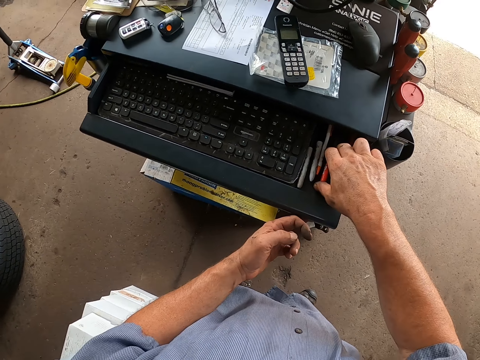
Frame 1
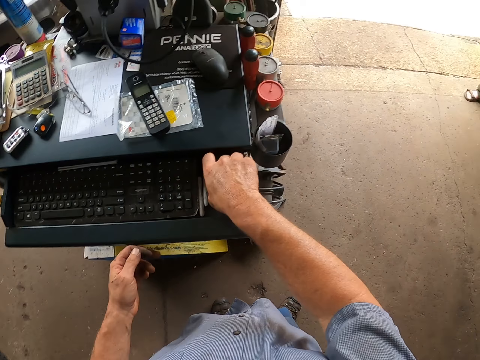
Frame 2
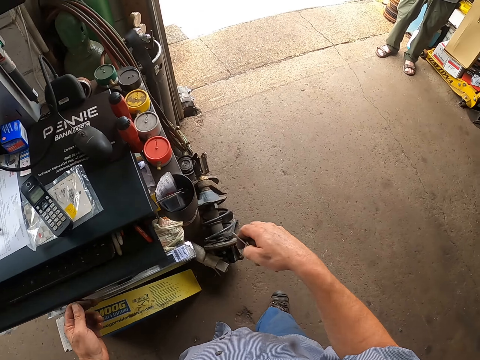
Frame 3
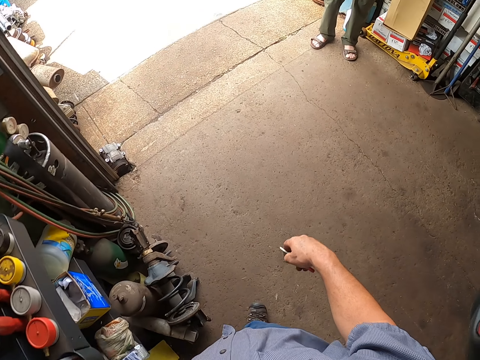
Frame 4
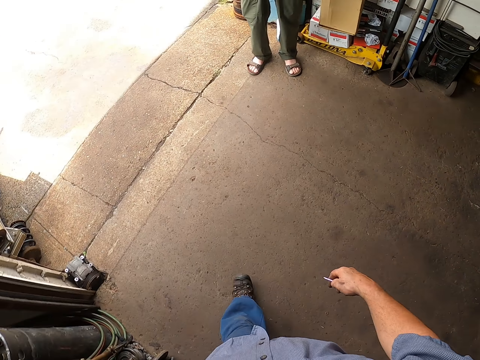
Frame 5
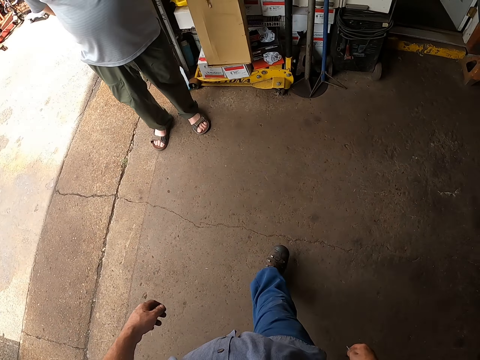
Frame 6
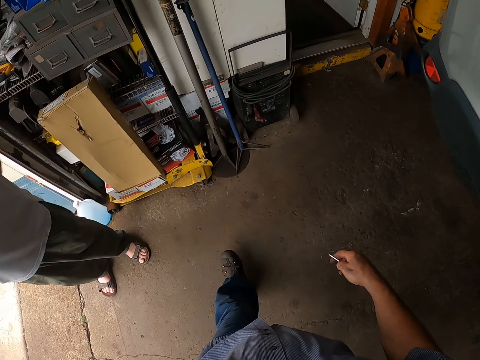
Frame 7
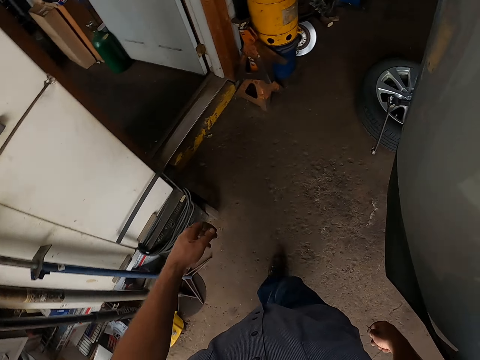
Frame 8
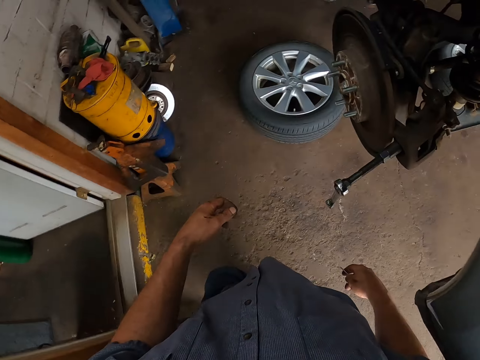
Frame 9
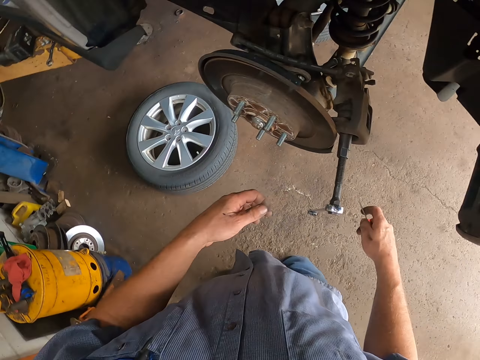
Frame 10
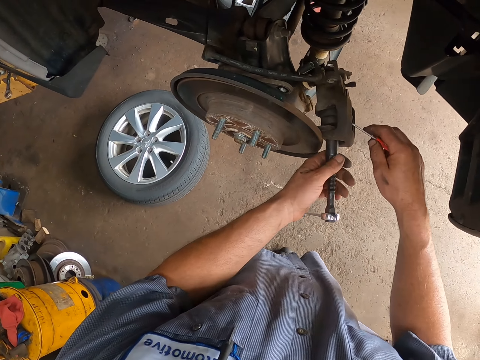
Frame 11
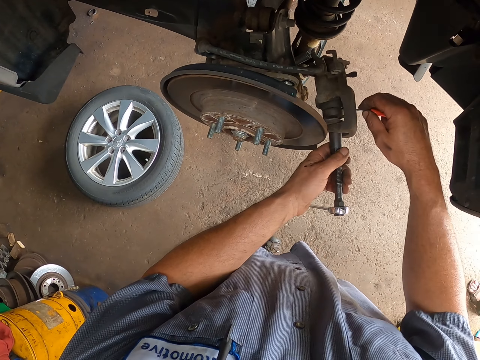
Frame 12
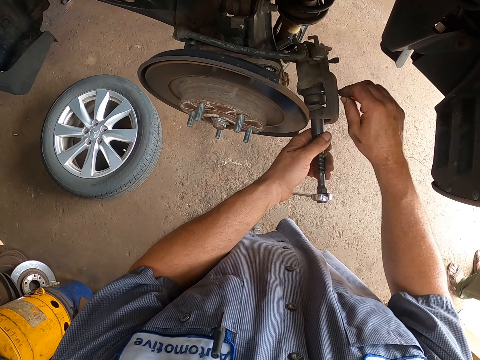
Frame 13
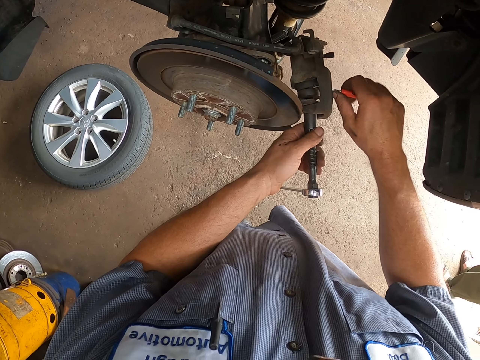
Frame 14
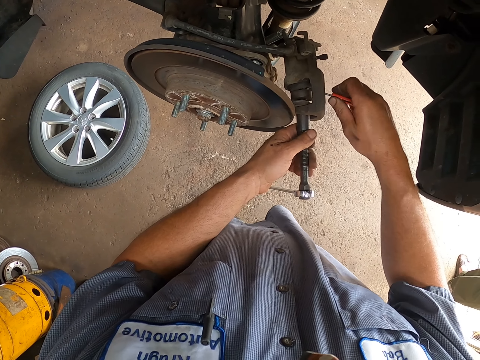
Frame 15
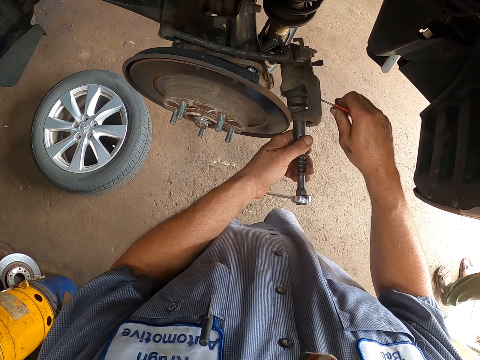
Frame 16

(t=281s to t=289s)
The camera wearer opens the drawer. They pick up a hex driver from the drawer. They insert the hex driver on the wheel hub.

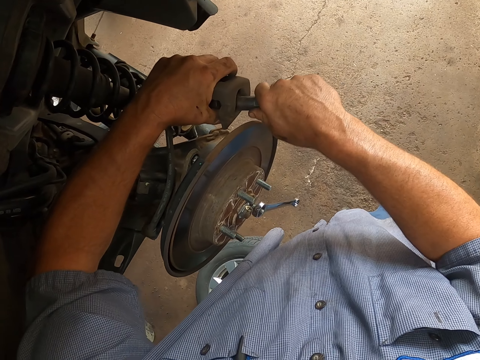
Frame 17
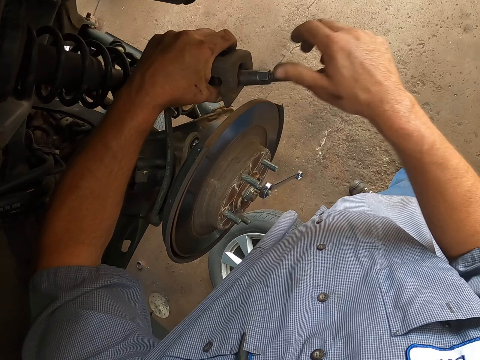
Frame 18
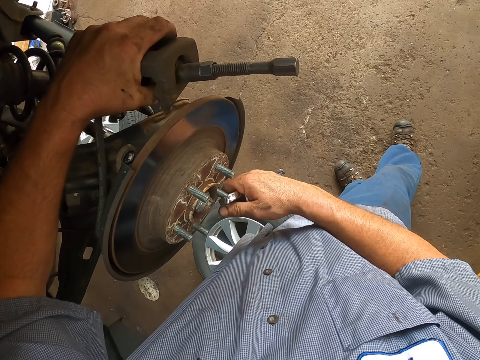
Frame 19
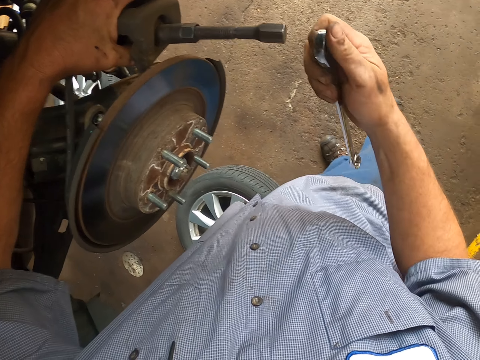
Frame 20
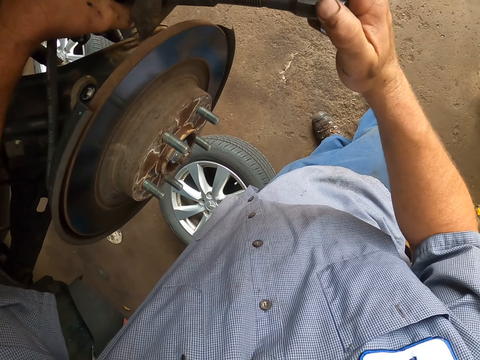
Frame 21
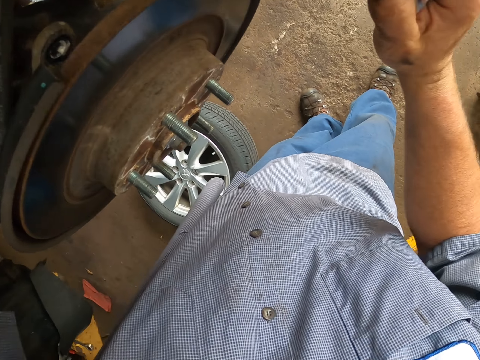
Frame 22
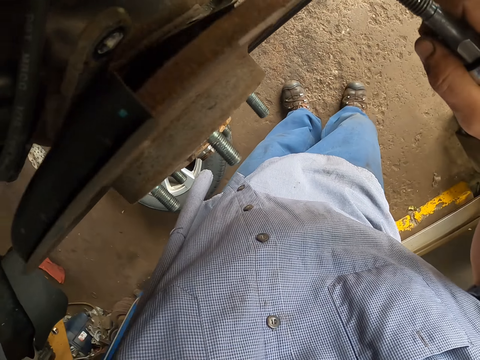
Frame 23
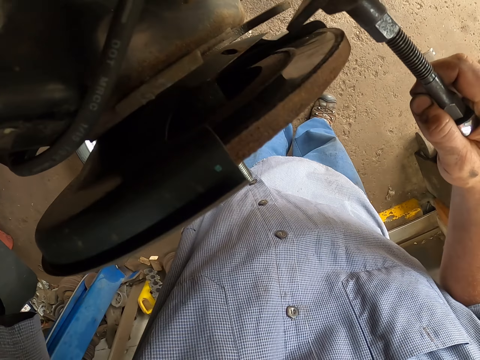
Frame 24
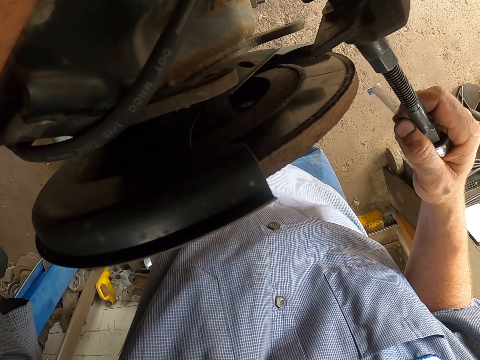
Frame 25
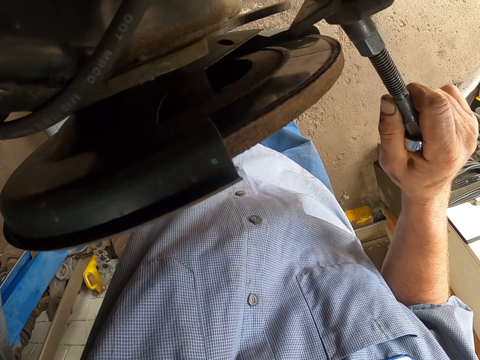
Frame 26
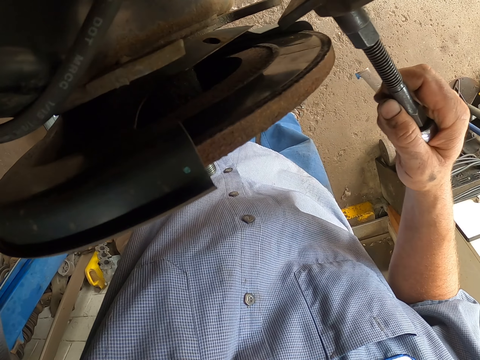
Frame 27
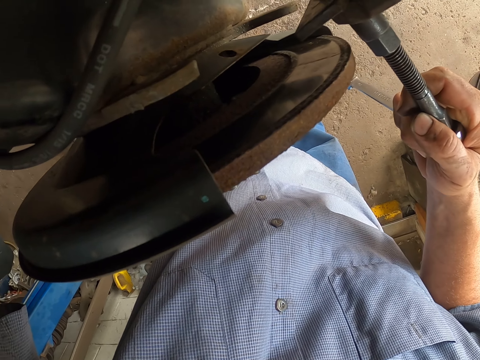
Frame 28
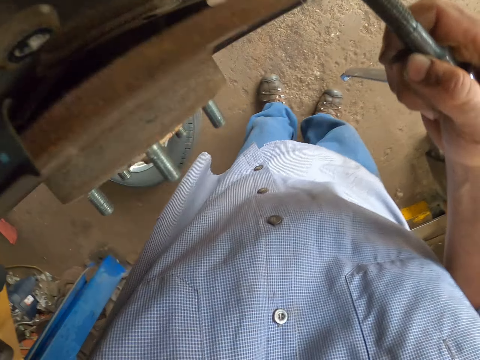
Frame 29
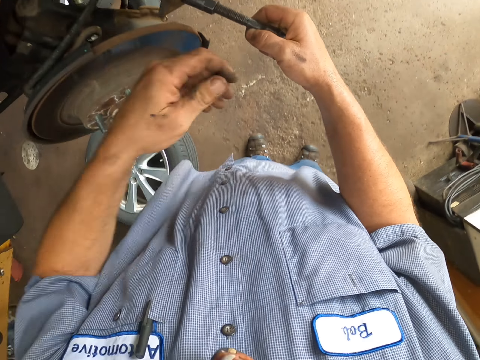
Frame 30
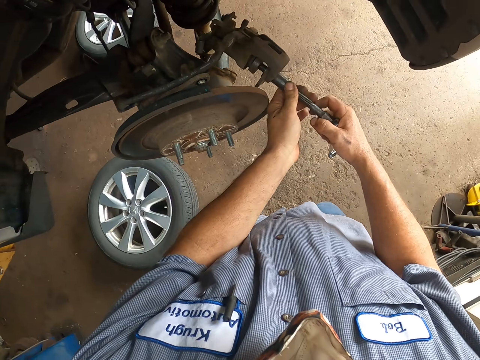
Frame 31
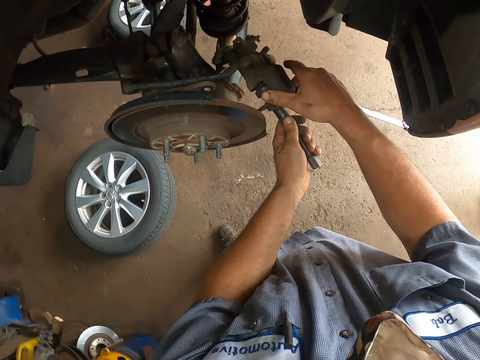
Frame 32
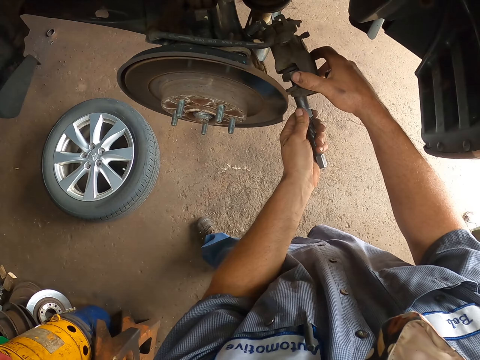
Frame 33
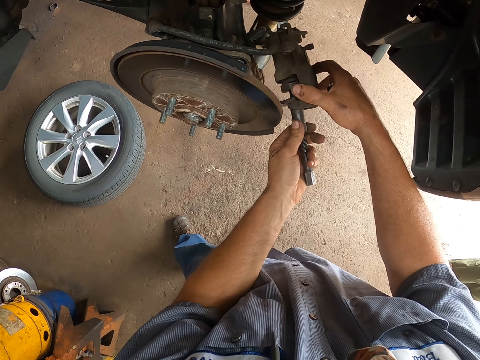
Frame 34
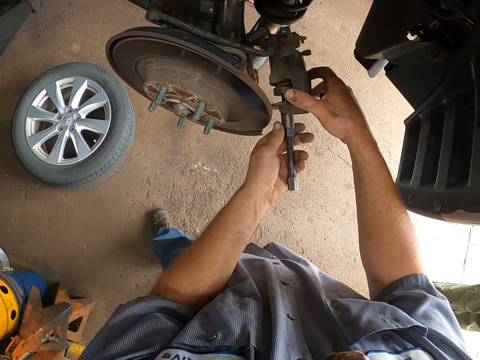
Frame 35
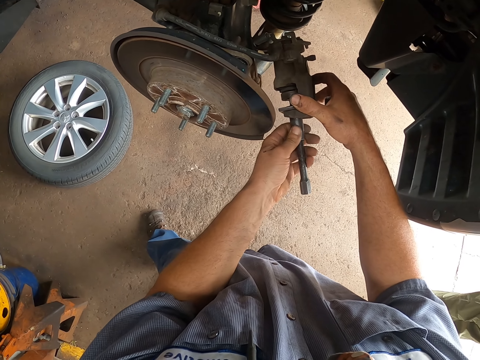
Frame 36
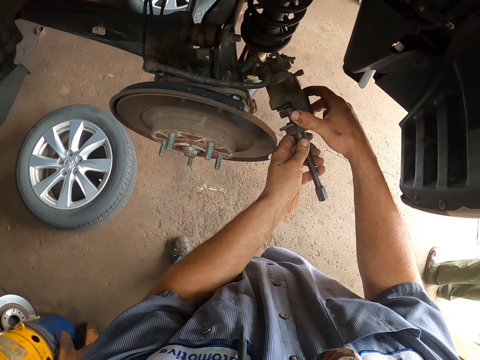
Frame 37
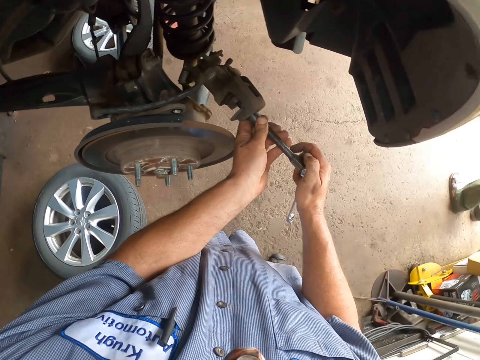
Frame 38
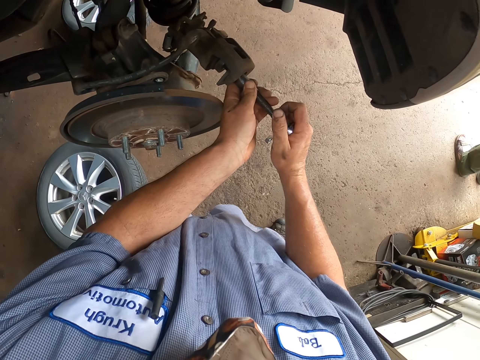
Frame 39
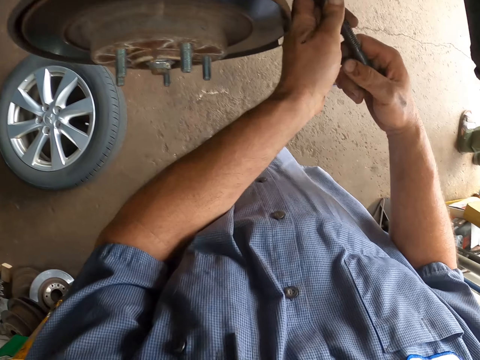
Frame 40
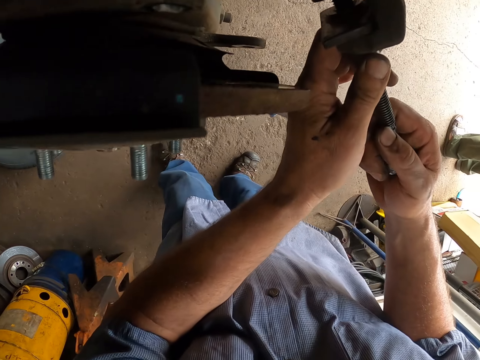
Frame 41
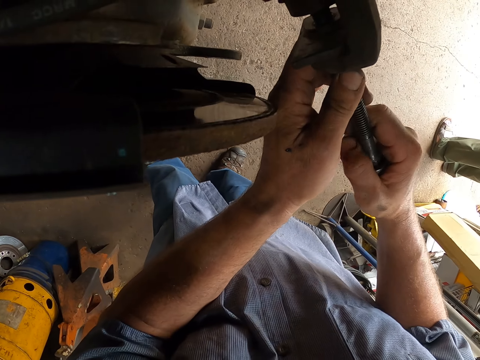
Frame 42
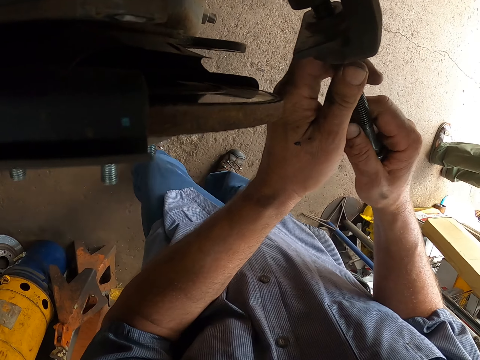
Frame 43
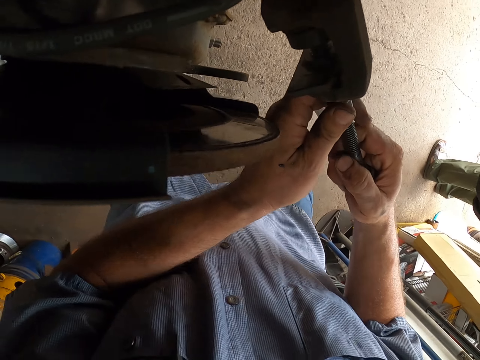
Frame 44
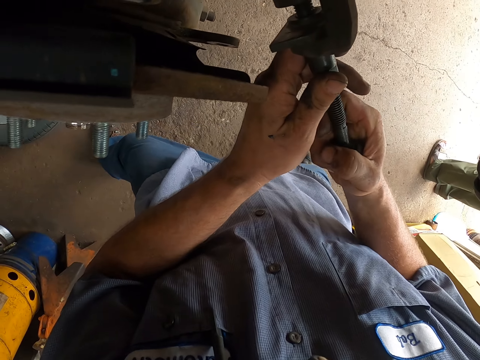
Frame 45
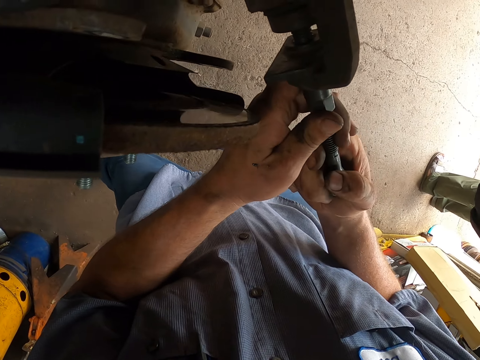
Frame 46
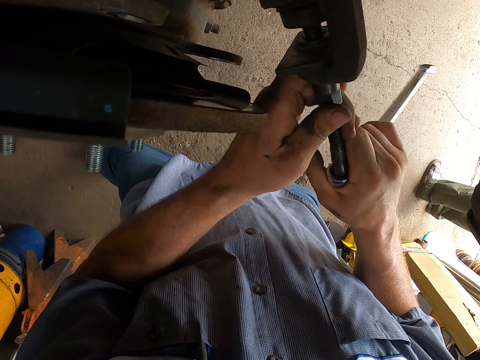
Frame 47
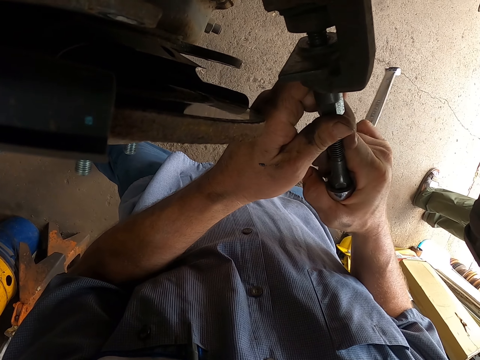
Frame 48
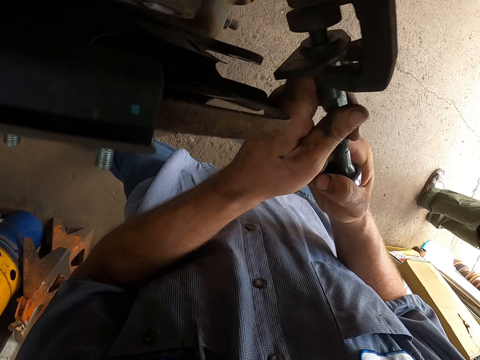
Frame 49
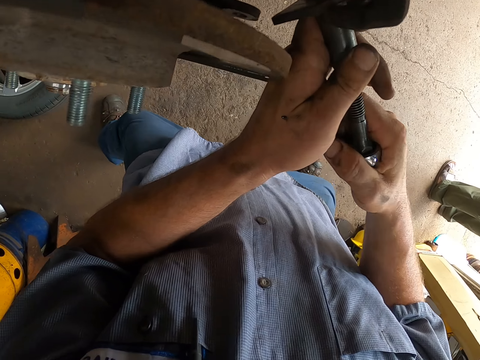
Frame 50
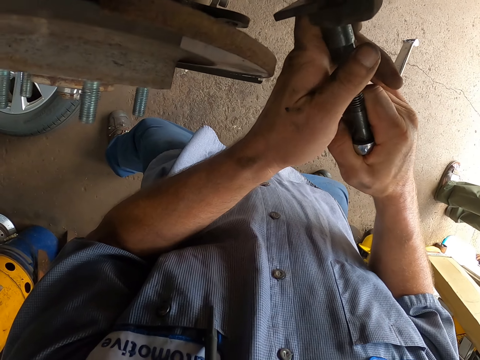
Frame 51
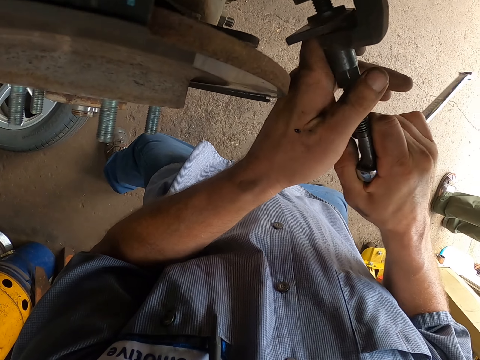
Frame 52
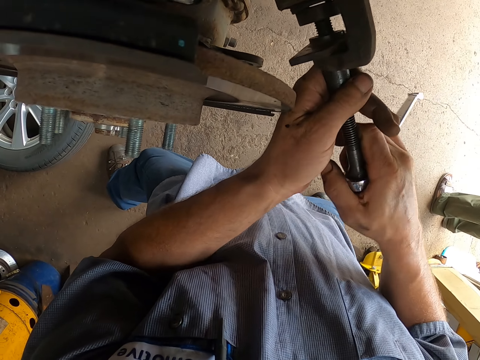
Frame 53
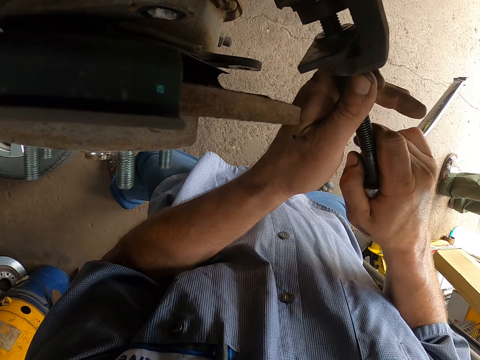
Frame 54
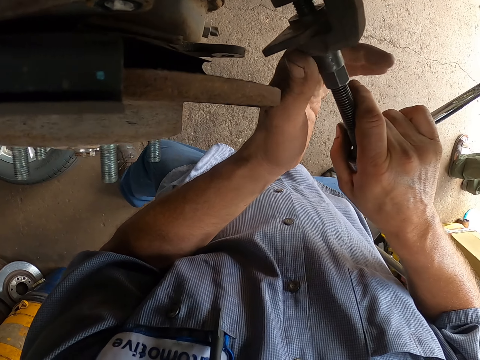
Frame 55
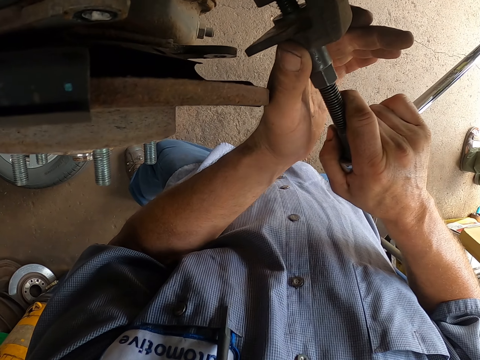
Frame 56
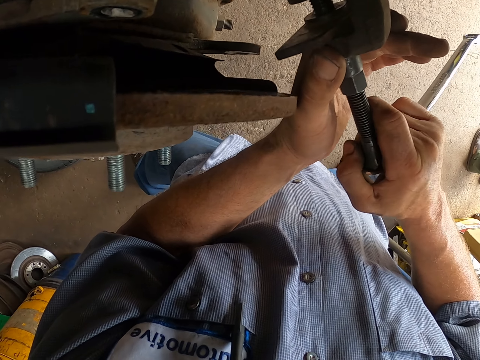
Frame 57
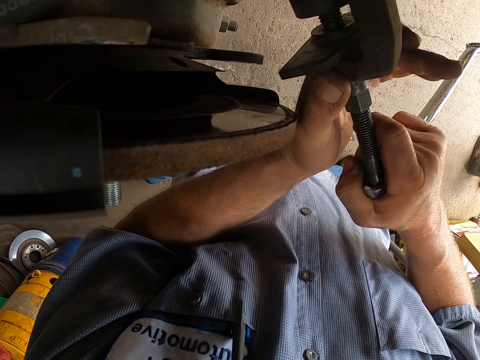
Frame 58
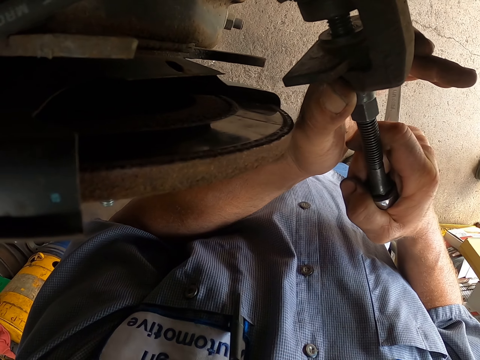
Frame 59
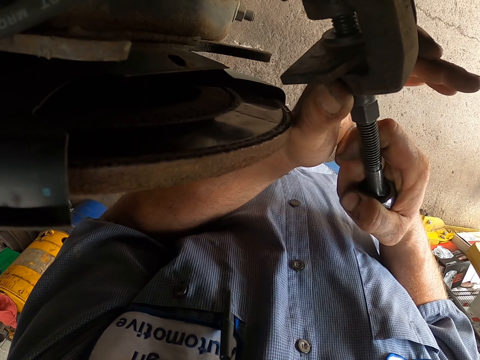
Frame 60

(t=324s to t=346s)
The camera wearer takes the cone wrench. He tightens the wheel hub with the cone wrench. He tightens the wheel hub with his hands. He tightens the wheel hub with the cone wrench. He continues tightening a bolt in the car wheel.
